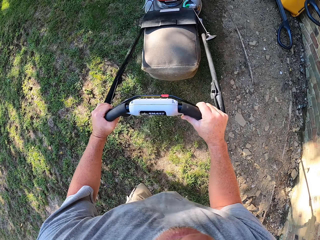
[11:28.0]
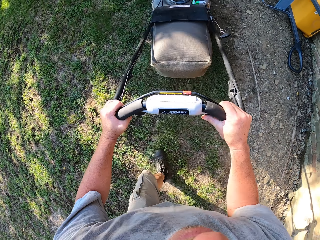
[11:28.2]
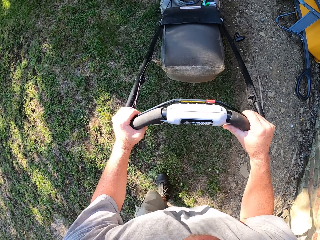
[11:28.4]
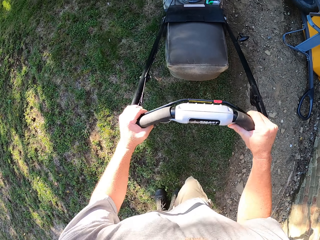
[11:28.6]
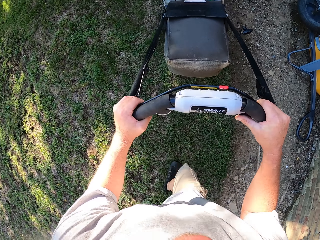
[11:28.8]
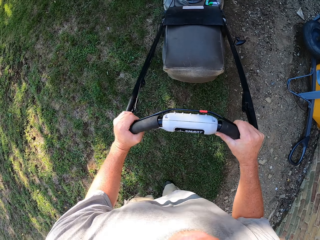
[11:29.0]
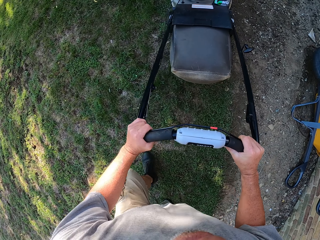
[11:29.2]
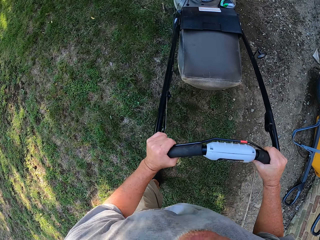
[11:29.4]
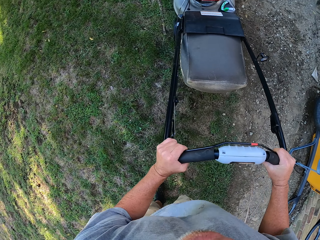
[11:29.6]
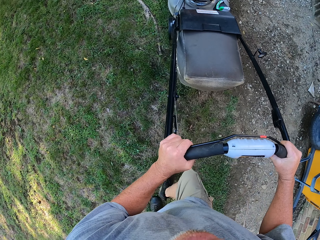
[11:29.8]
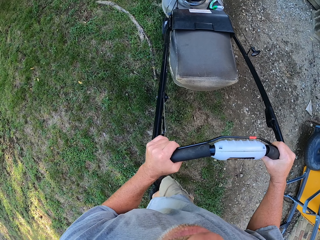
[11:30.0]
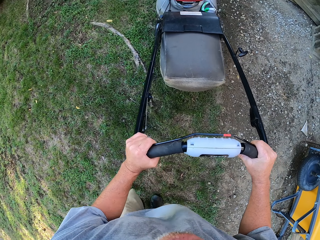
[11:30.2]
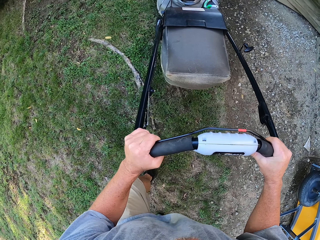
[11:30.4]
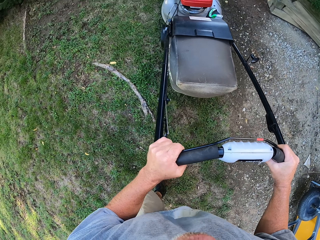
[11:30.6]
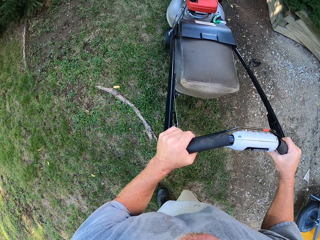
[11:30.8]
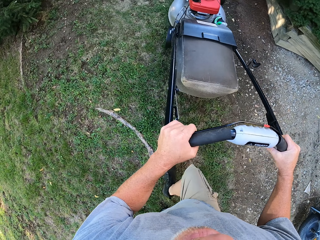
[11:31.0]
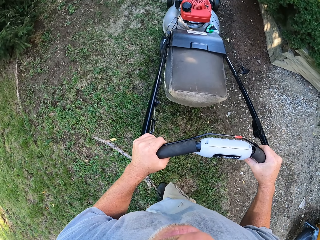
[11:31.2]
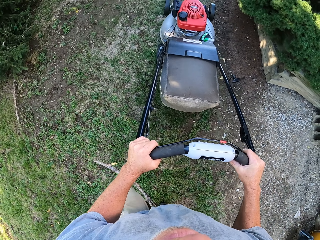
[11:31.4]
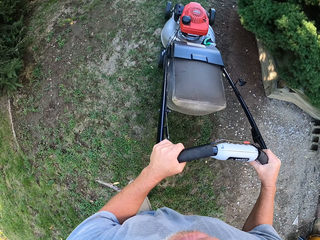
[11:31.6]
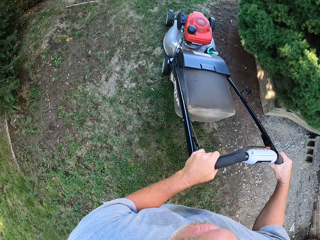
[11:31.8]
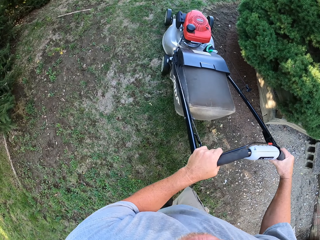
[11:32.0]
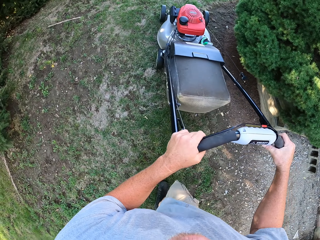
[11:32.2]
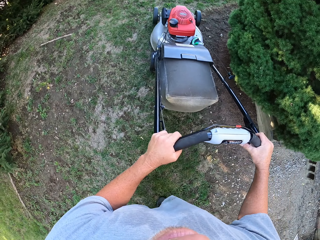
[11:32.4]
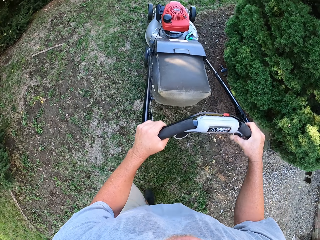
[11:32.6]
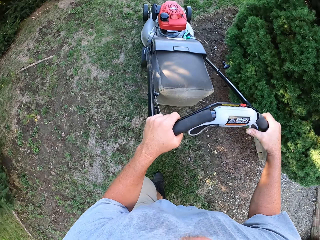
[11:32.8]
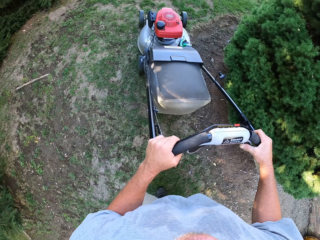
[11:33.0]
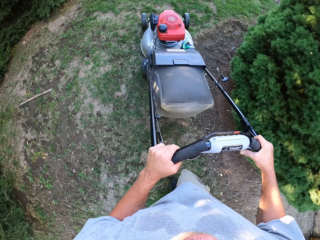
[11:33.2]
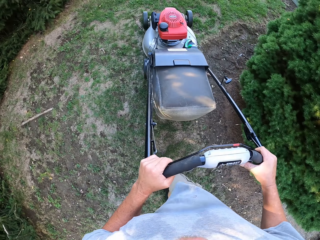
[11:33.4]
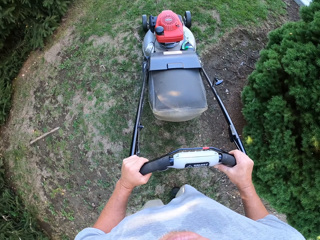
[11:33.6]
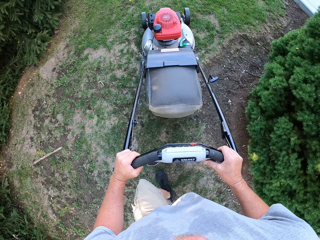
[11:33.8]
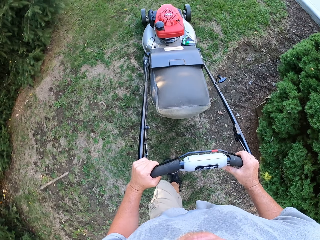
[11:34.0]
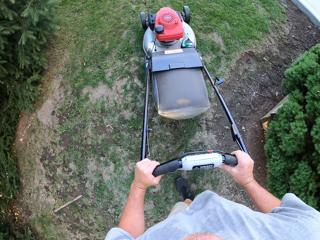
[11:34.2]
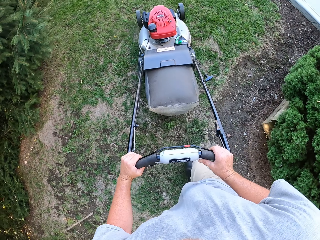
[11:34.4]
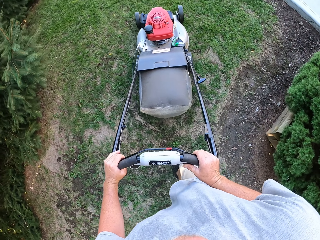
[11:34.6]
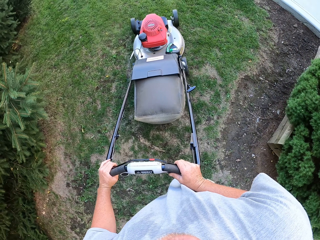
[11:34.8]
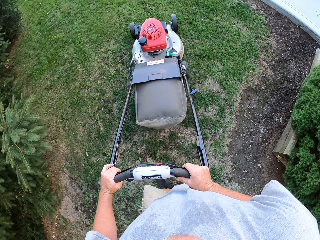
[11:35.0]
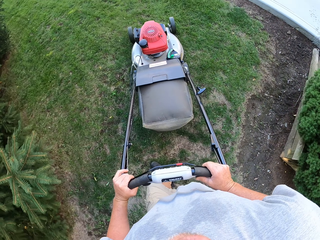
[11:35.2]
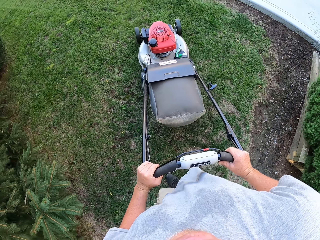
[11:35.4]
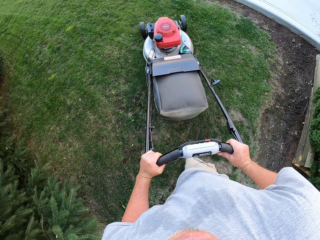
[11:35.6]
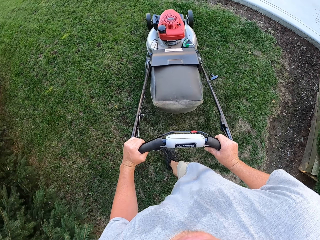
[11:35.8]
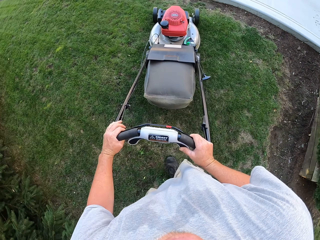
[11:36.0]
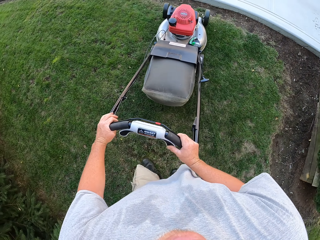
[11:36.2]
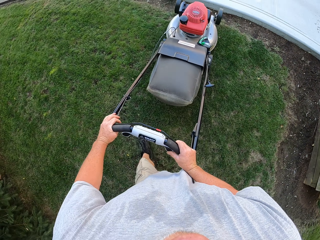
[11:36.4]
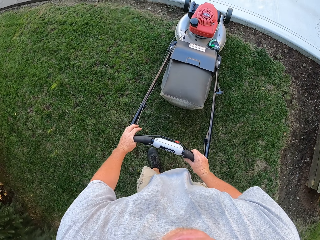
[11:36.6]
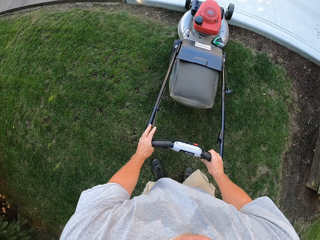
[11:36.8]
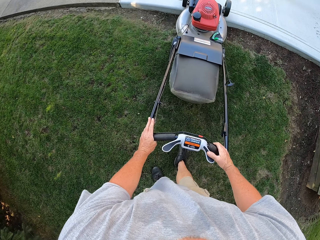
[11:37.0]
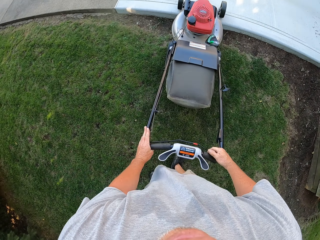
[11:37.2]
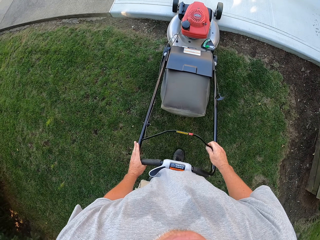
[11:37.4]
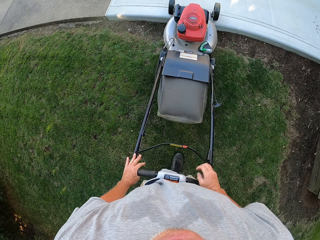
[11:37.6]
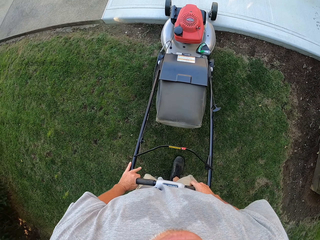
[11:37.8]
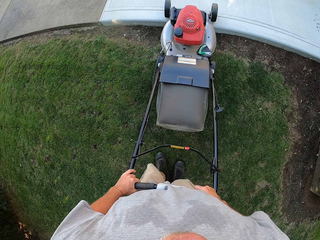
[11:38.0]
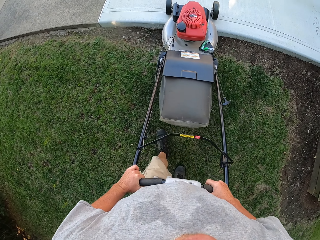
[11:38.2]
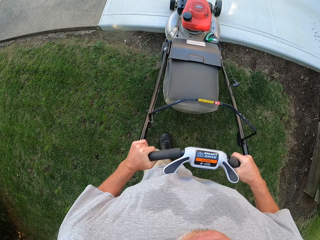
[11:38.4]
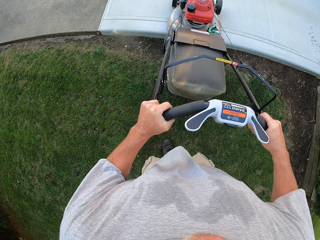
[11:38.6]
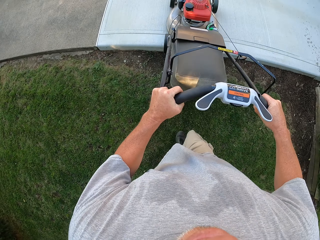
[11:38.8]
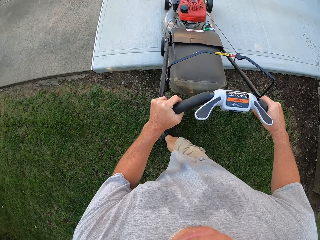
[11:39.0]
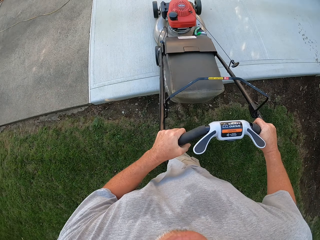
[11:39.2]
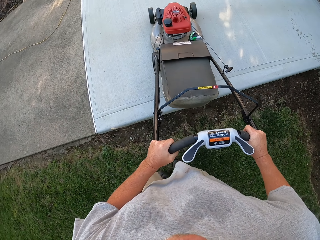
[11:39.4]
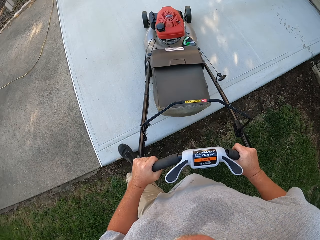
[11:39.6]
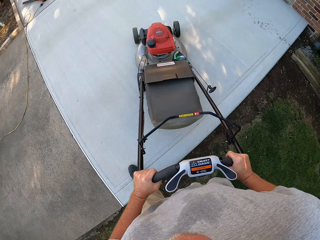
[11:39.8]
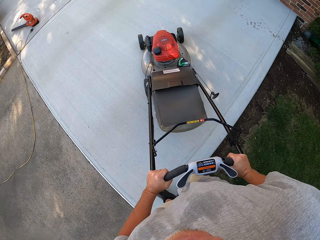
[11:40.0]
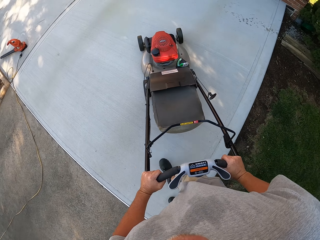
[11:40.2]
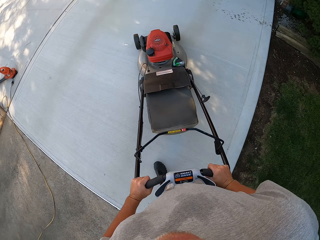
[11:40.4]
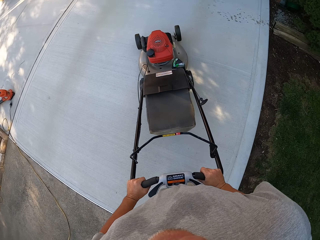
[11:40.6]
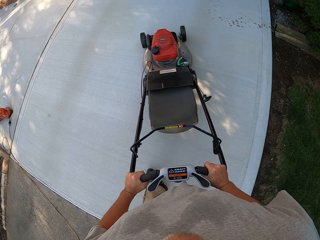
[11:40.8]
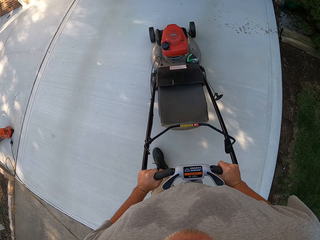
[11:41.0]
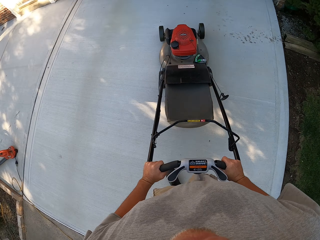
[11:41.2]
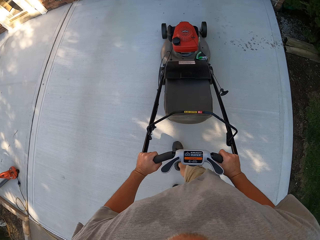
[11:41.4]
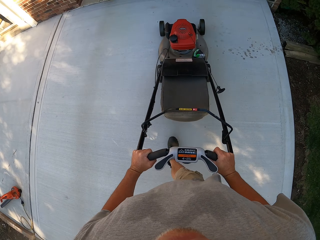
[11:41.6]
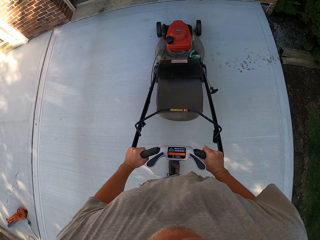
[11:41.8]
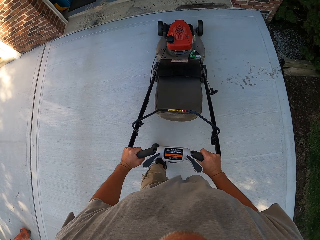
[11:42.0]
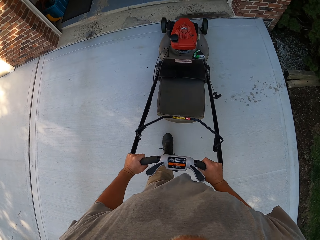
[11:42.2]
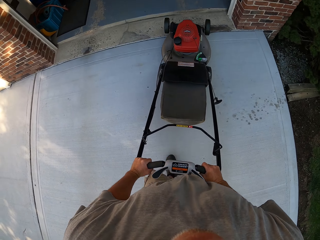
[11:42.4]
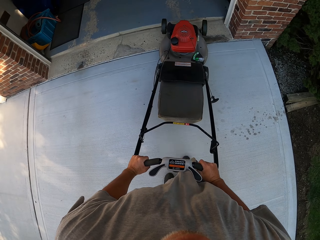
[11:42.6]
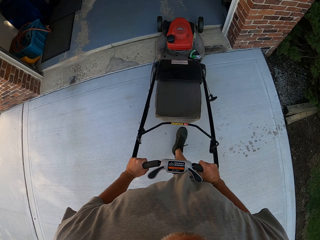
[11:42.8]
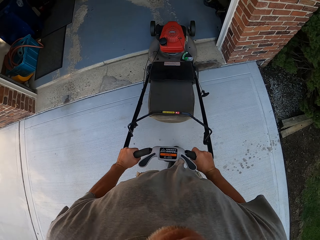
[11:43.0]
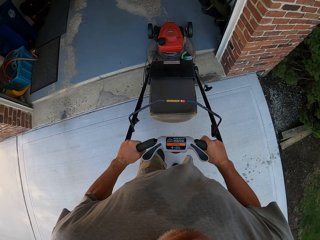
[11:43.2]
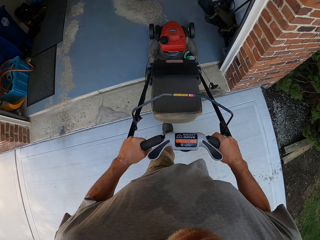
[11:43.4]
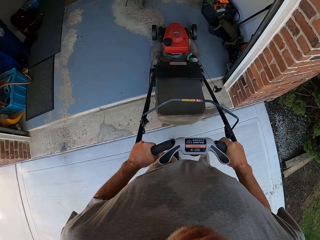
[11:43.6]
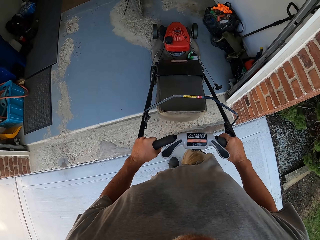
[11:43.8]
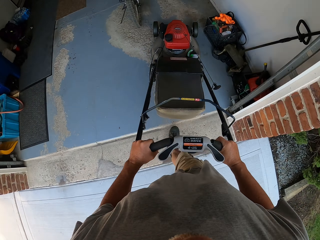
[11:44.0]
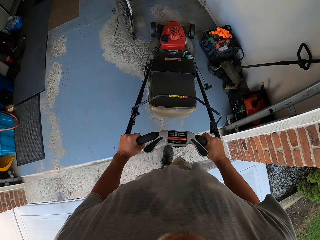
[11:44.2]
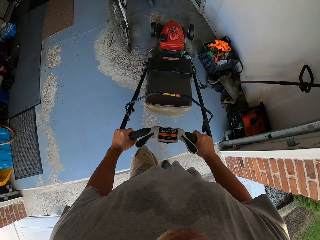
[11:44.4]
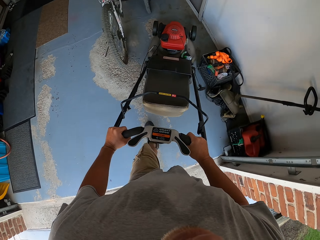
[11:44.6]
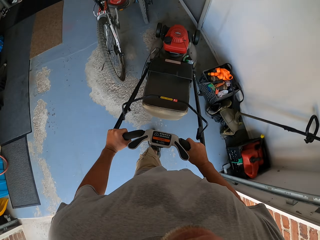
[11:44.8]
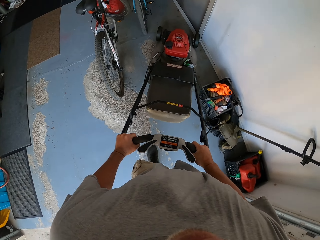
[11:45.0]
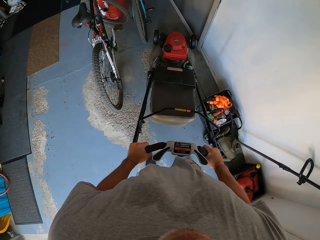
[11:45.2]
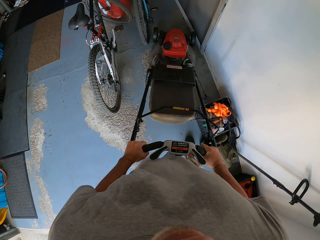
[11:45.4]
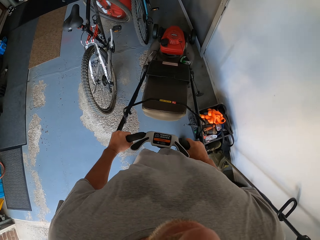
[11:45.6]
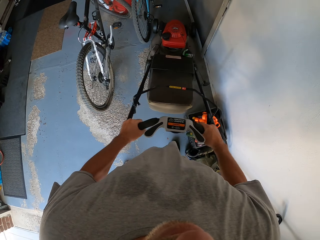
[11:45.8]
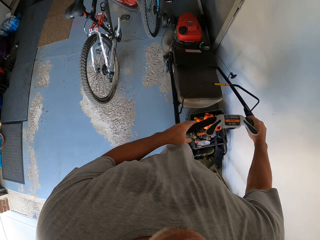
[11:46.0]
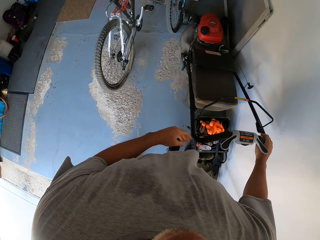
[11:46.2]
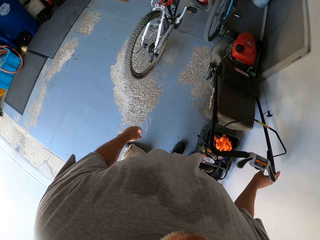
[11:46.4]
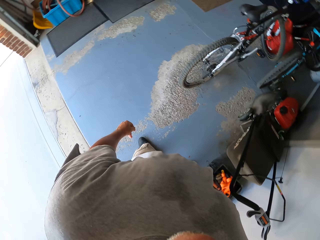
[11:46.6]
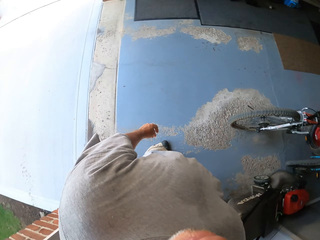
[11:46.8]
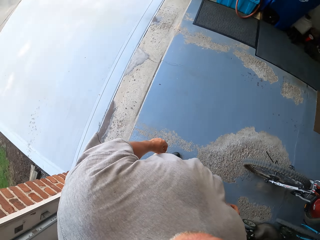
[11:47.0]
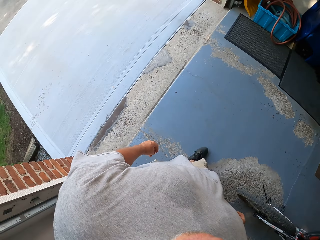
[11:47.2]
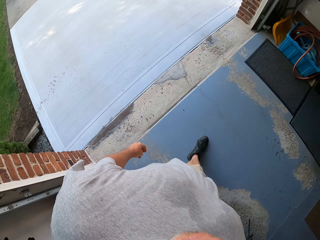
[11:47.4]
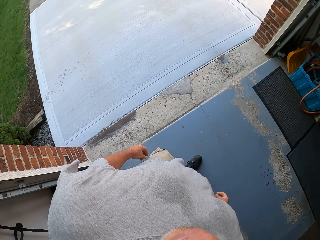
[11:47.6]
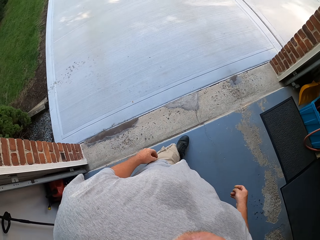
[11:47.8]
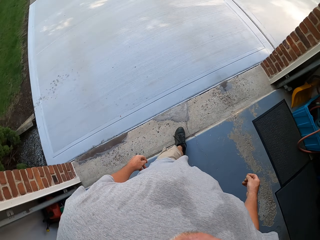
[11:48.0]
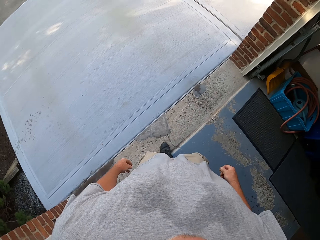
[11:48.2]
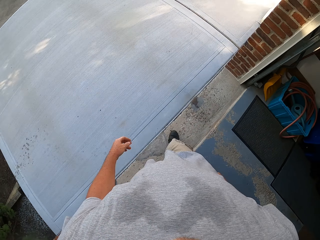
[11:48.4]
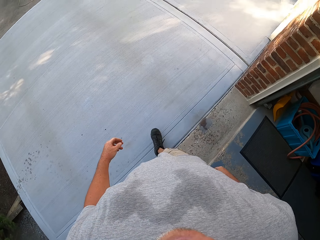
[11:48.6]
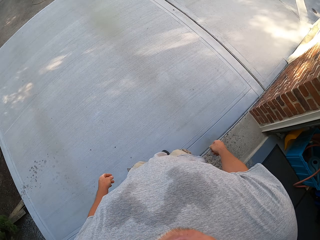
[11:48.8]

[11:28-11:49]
The camera wearer mows the lawn with the mower. They mow the lawn with the mower again. They turn around. They walk towards the store. They push the mower on the pavement. They put the lawn mower in the store room. They turn around and walk out of the store.
